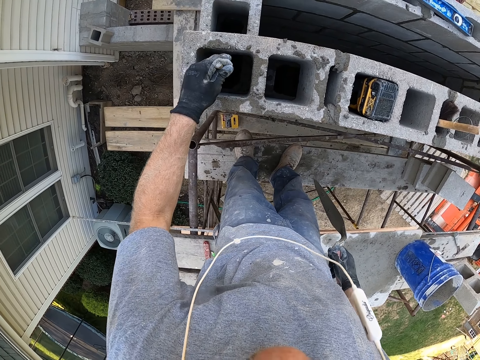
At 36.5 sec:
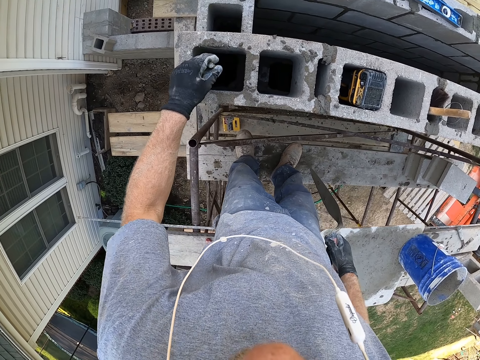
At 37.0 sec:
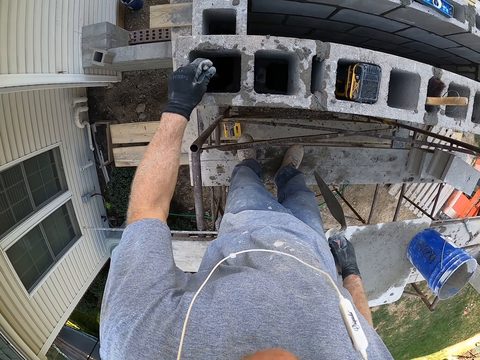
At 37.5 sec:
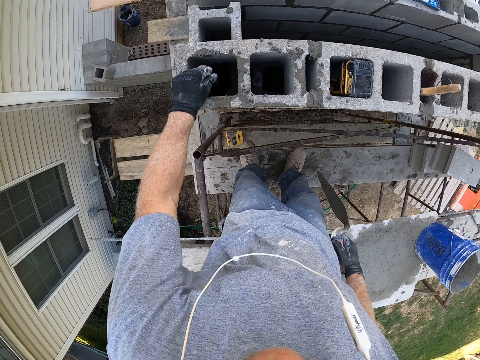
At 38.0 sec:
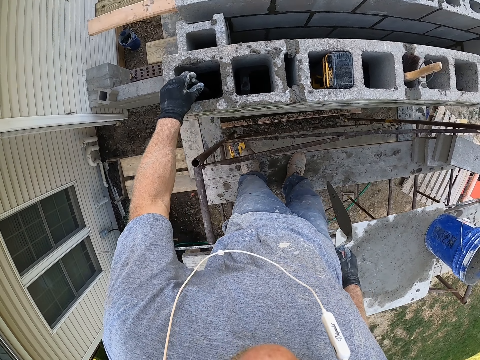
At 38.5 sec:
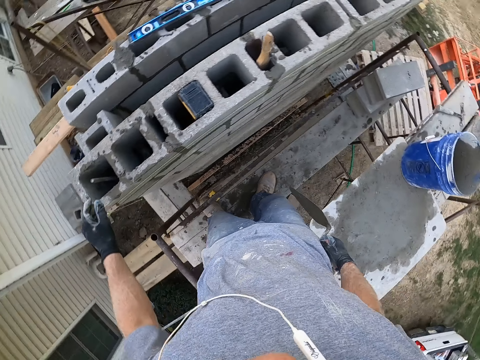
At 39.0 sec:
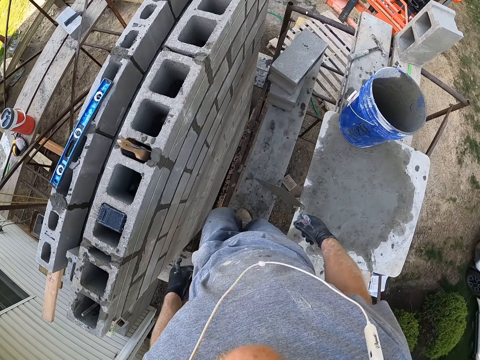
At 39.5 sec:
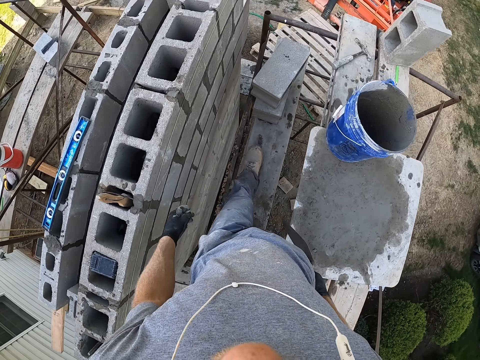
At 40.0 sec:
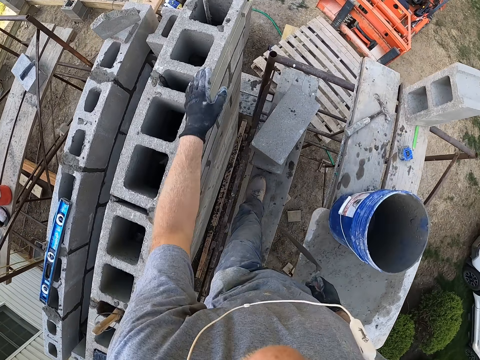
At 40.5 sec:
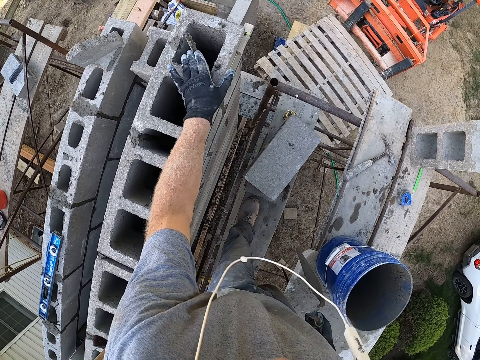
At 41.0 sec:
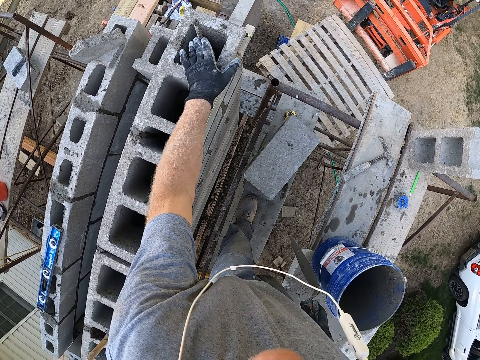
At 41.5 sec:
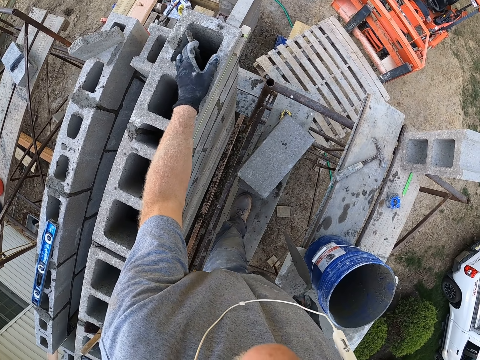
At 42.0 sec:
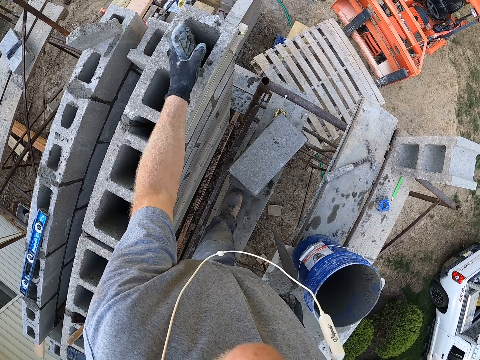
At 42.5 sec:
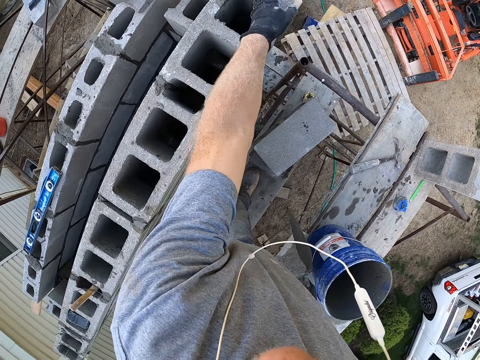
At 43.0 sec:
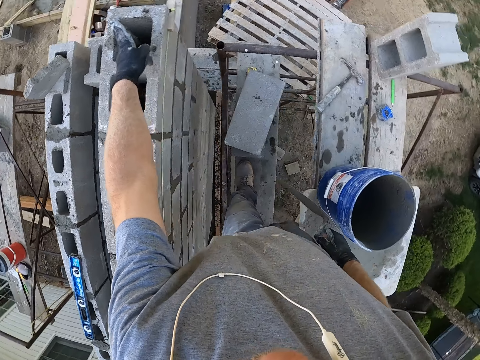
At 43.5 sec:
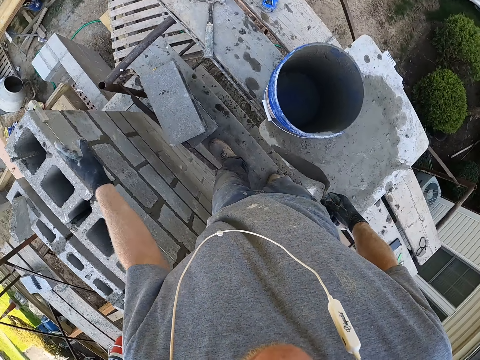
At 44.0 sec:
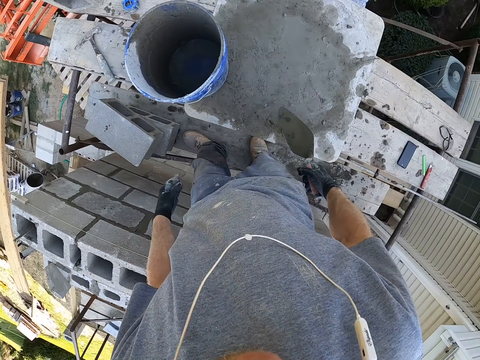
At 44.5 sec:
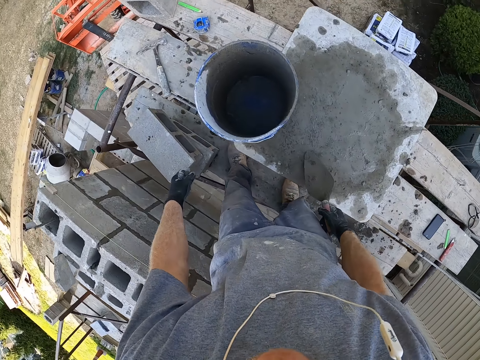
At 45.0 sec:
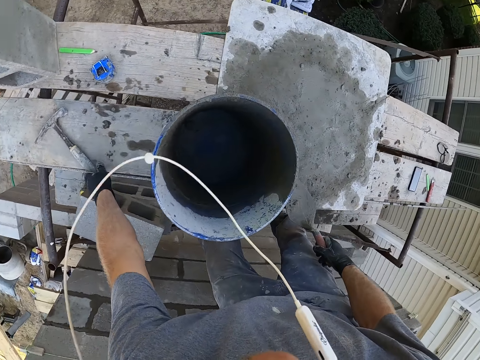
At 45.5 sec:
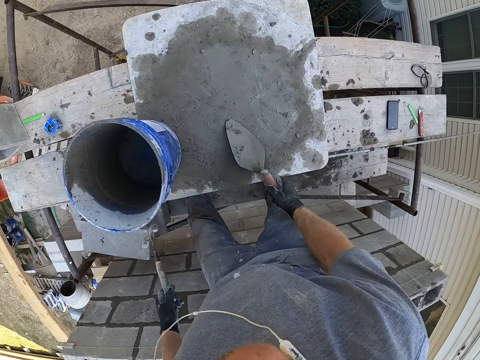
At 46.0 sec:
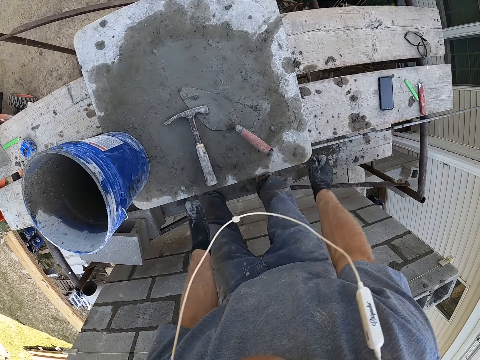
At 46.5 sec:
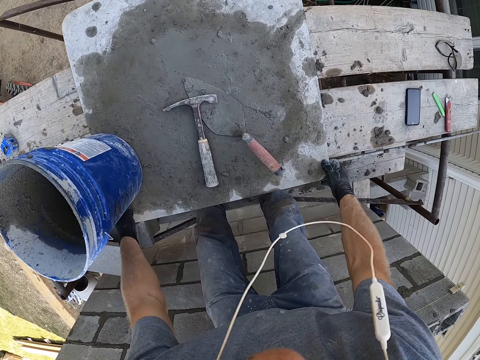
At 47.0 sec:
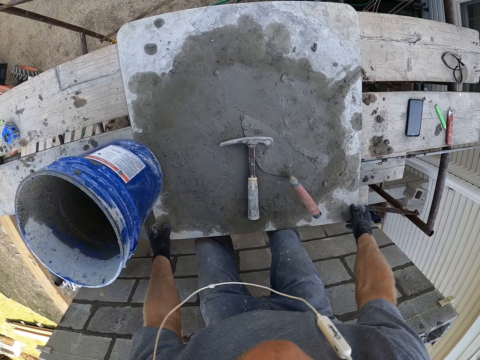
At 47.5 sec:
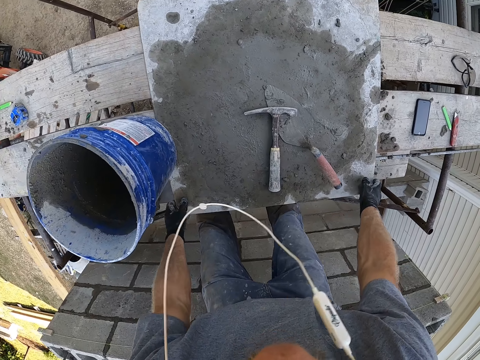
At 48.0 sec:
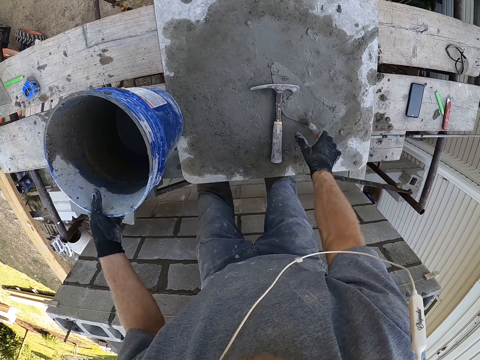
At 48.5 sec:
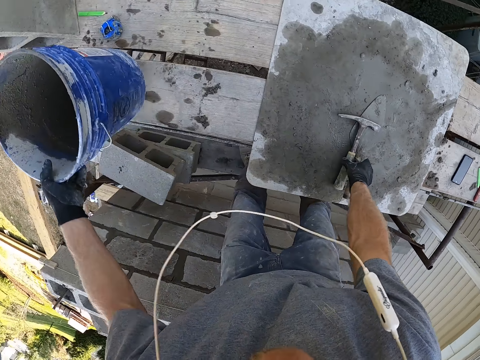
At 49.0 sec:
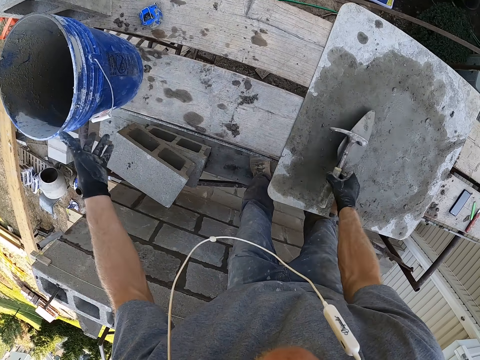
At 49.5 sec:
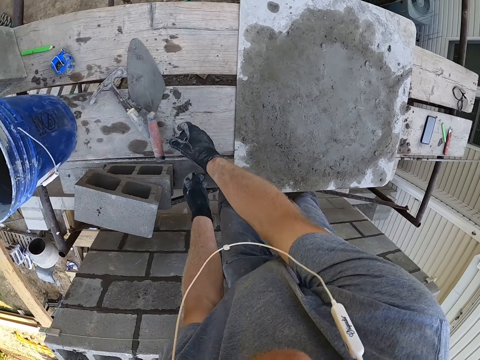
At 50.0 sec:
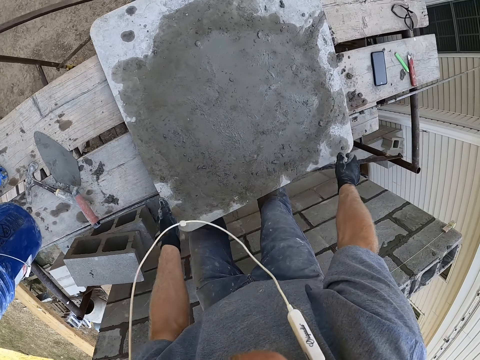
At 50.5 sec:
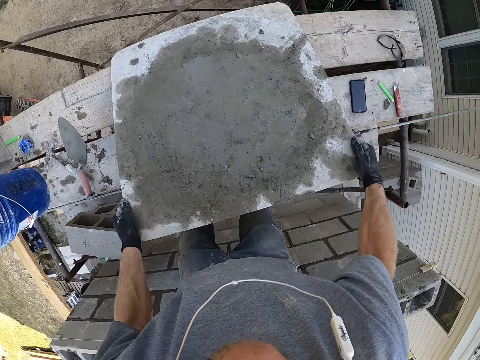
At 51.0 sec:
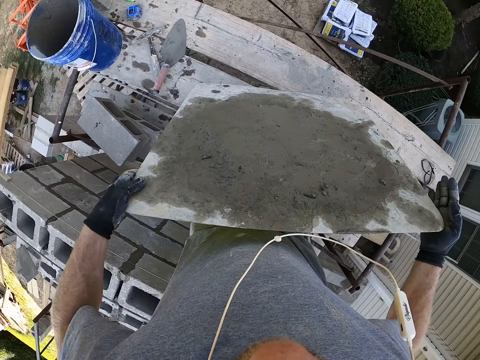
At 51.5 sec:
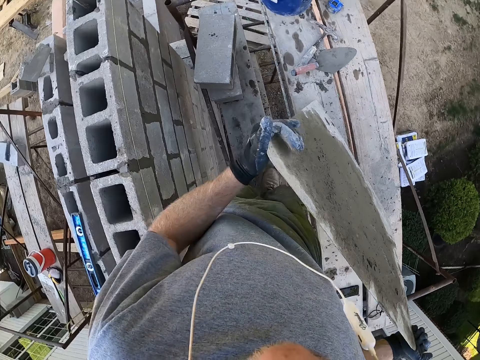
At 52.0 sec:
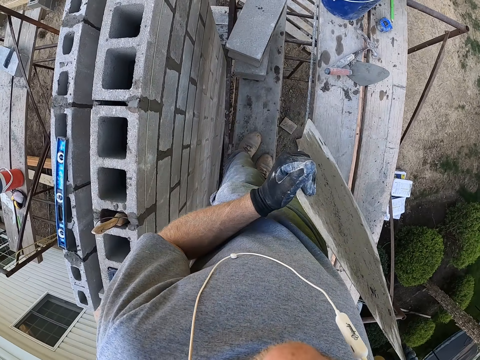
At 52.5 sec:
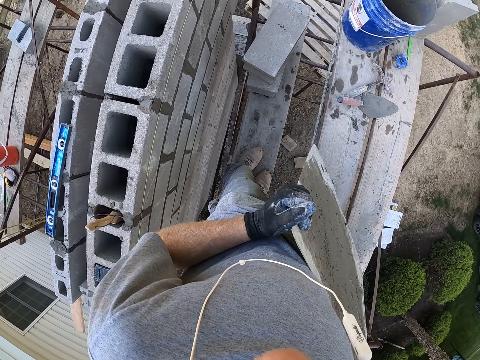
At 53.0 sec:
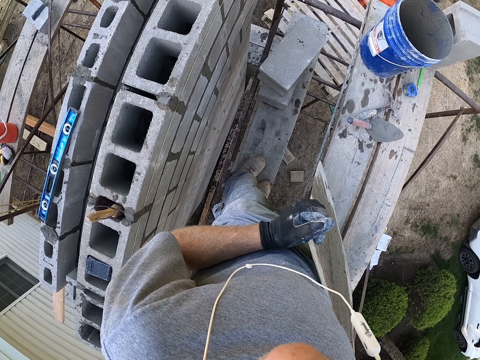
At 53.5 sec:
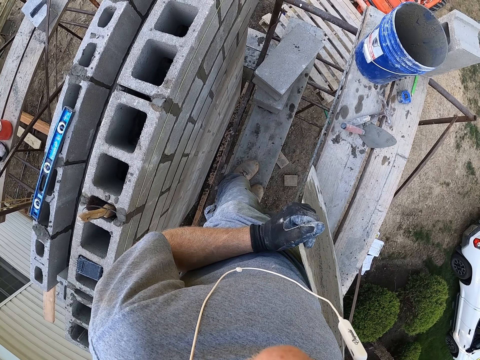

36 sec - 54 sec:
The camera wearer walks towards the first block. They touch the steel bar on the block. They pick a hammer from the board and throw the hammer on the board. They touch the board and adjust the board. They remove the bucket from the board. They carry the bucket and drop the bucket. They remove the hammer and the mason's trowel from the board. They drop the hammer and the mason's trowel. They turn the board and carry the board.

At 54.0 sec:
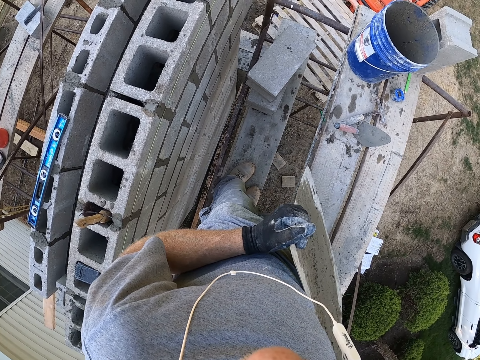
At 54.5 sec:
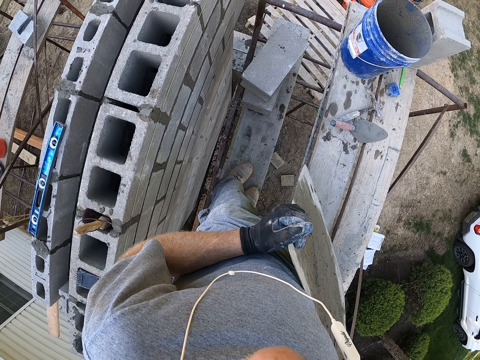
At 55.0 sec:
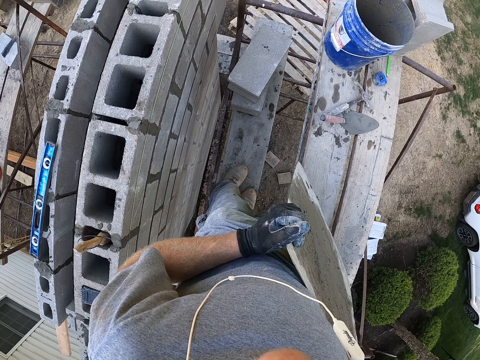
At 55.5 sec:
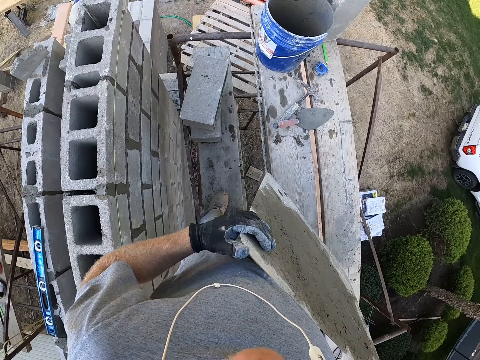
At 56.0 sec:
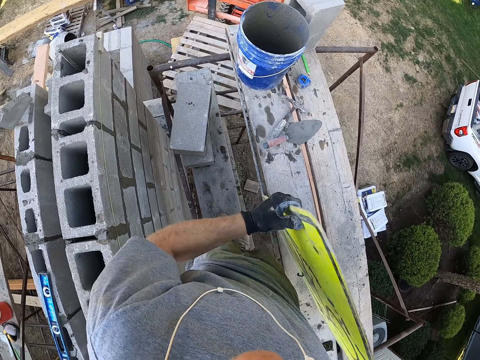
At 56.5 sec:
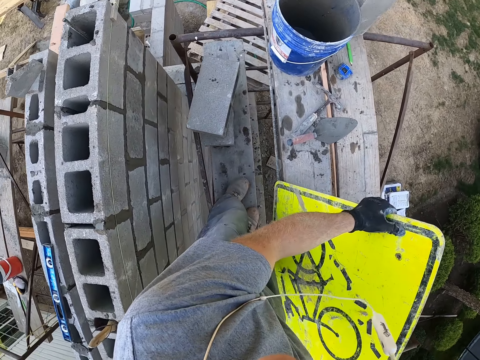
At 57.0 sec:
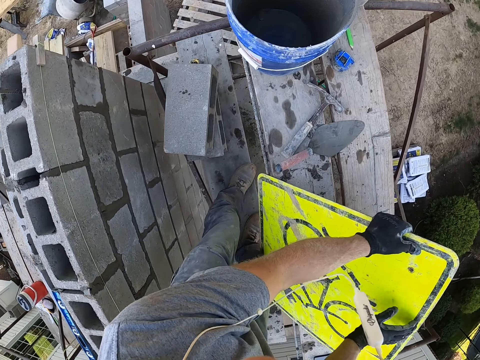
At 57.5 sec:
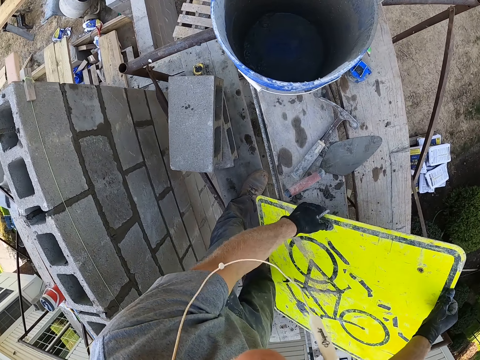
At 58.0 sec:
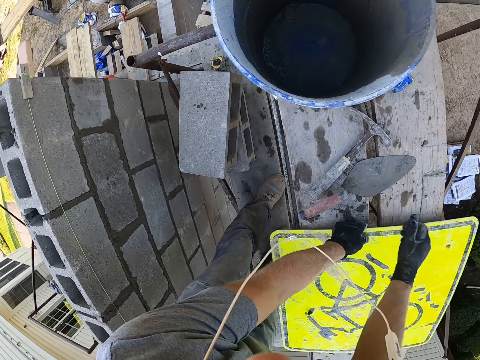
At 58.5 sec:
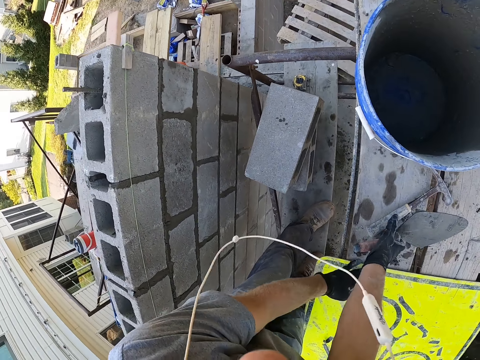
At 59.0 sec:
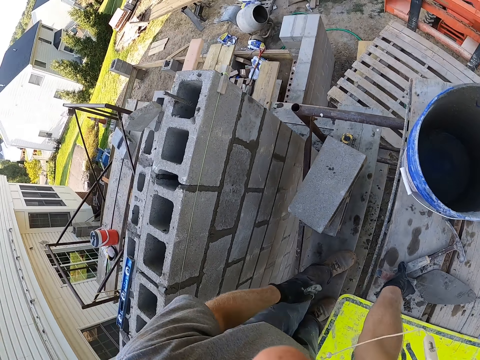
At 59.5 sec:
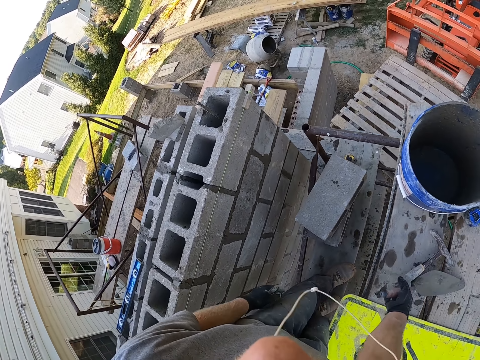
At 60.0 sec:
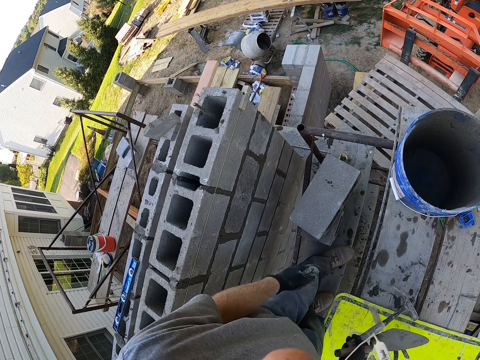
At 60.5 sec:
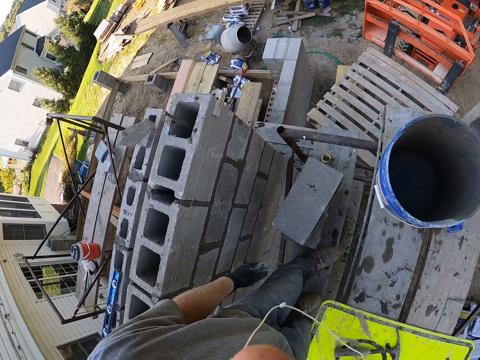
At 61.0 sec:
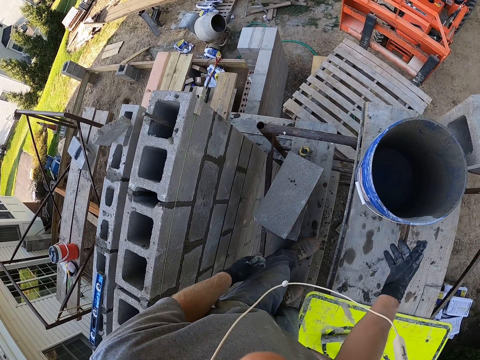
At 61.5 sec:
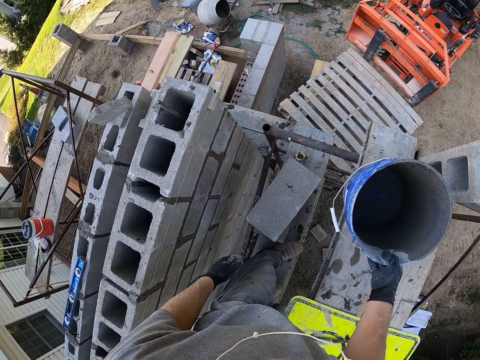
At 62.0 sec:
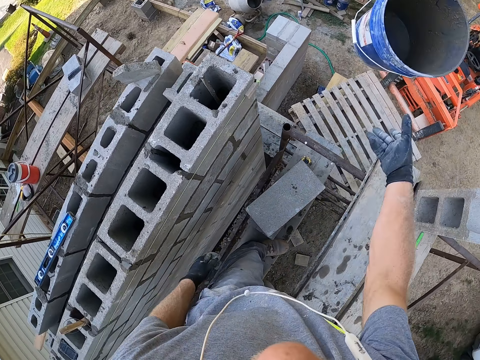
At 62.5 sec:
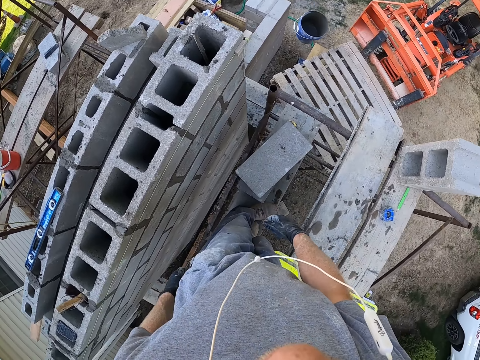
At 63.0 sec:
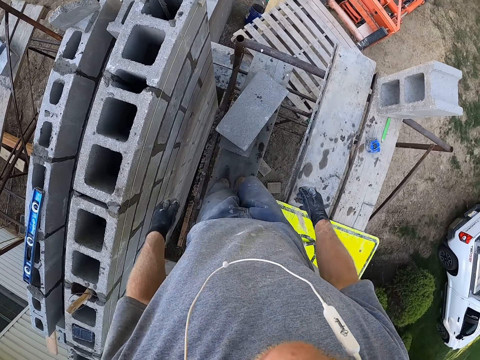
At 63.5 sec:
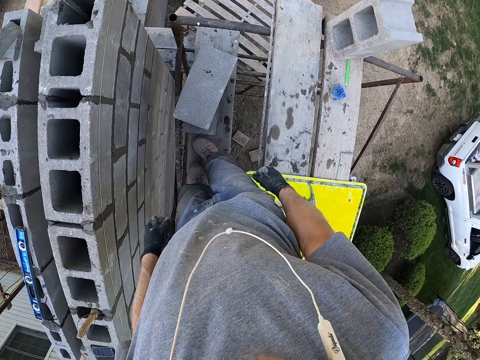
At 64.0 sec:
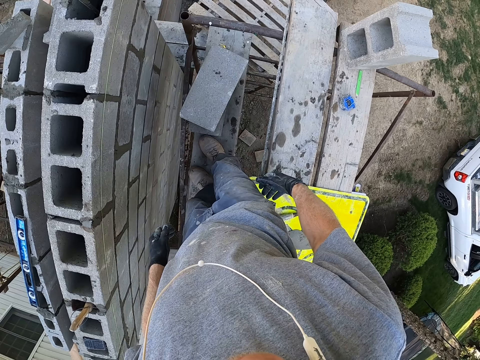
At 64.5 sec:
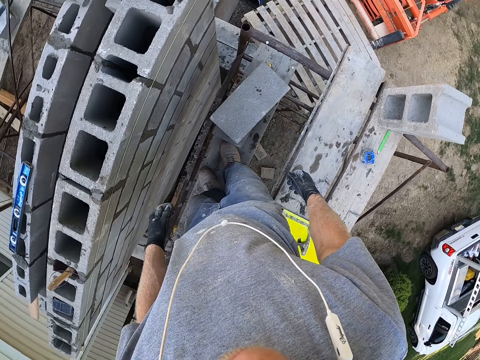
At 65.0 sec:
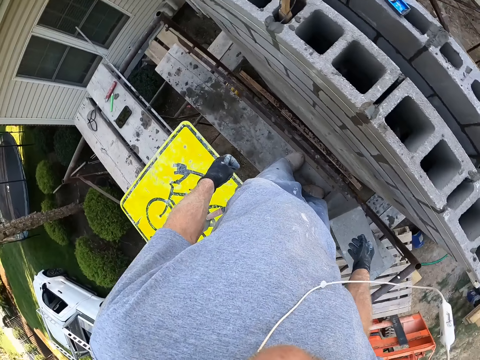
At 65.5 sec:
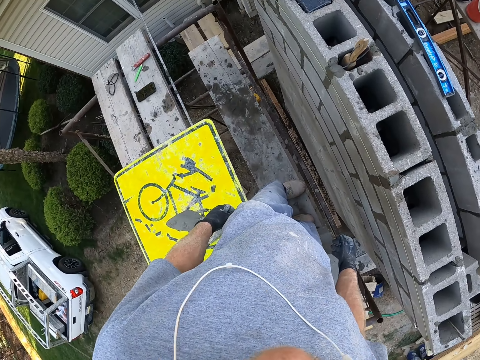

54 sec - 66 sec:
The camera wearer turns the board to the other side. They pick the hammer and the mason's trowel from the timber. They take the bucket from the timber. They carry the bucket and throw the bucket on the ground. They stare around.
